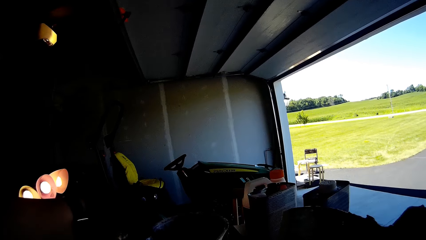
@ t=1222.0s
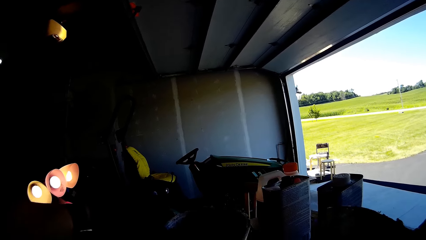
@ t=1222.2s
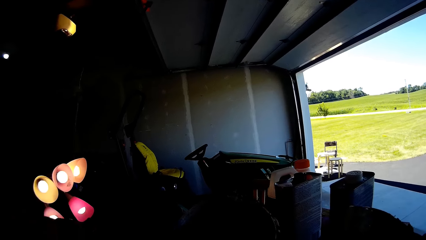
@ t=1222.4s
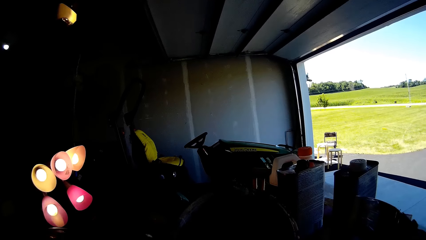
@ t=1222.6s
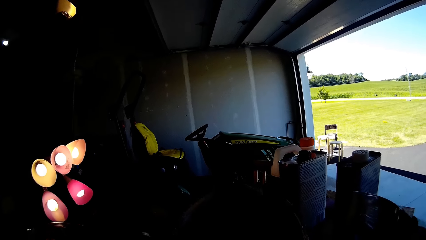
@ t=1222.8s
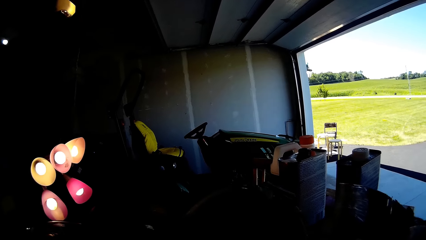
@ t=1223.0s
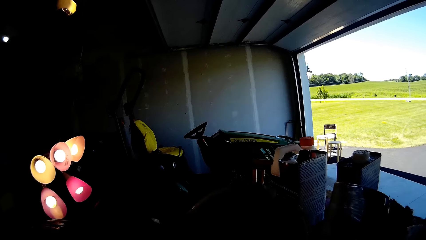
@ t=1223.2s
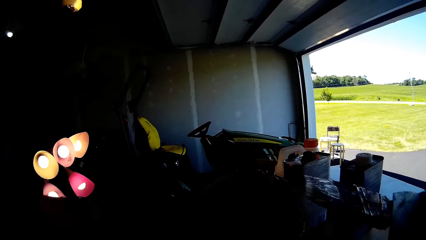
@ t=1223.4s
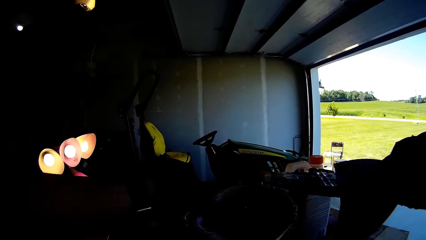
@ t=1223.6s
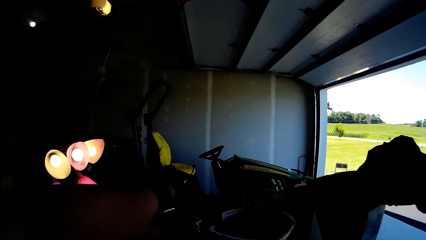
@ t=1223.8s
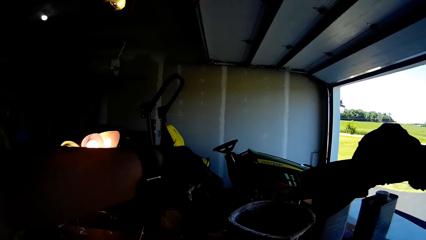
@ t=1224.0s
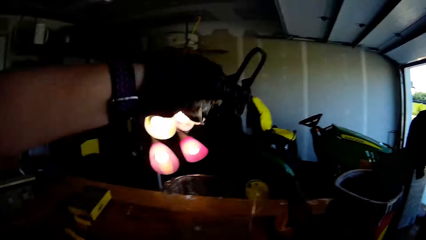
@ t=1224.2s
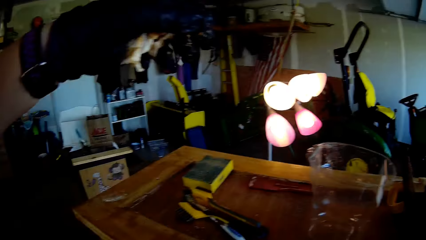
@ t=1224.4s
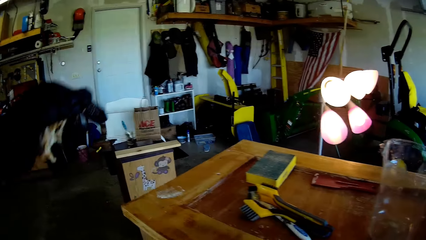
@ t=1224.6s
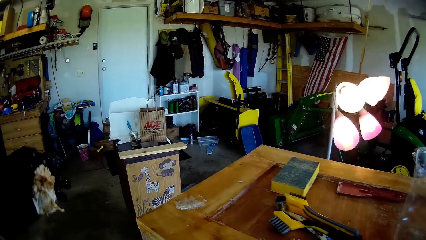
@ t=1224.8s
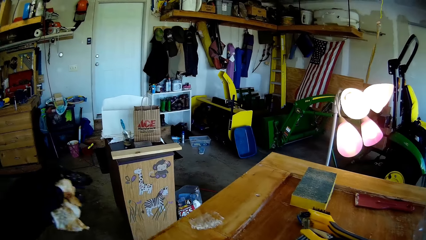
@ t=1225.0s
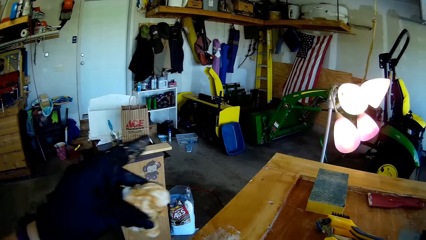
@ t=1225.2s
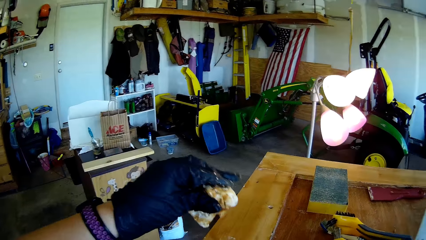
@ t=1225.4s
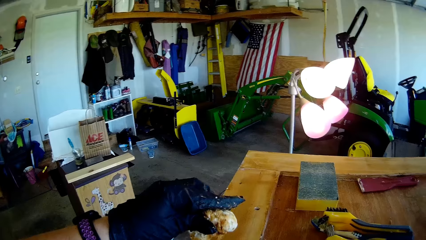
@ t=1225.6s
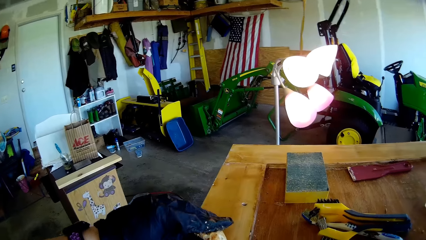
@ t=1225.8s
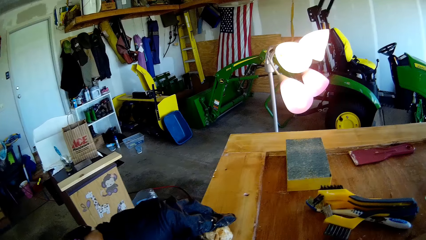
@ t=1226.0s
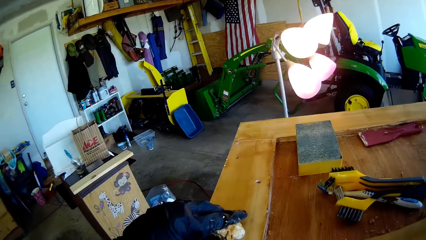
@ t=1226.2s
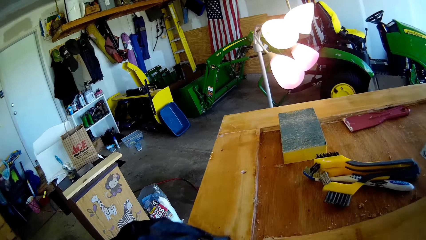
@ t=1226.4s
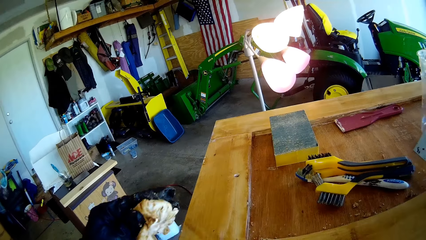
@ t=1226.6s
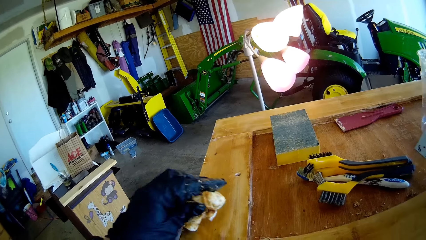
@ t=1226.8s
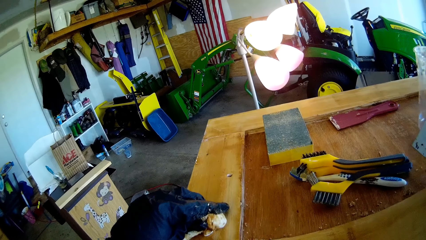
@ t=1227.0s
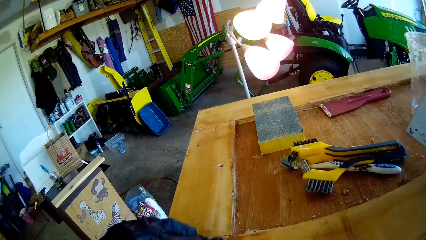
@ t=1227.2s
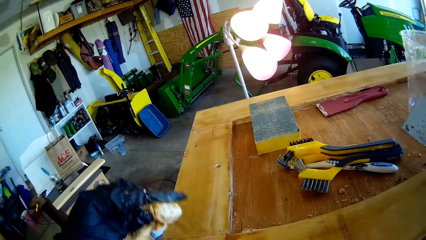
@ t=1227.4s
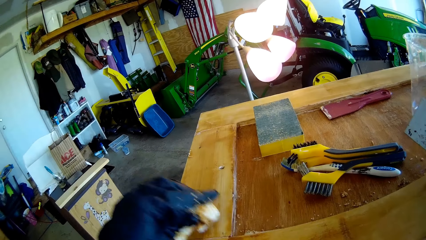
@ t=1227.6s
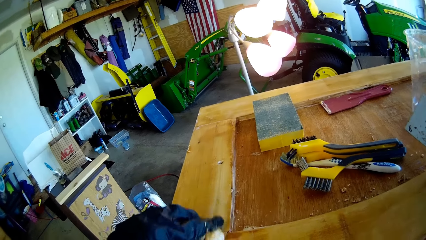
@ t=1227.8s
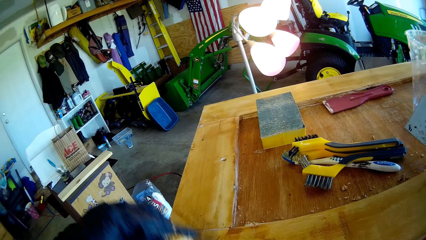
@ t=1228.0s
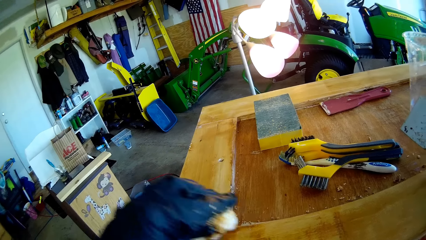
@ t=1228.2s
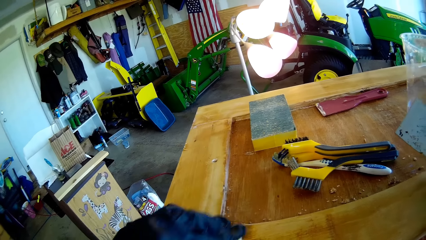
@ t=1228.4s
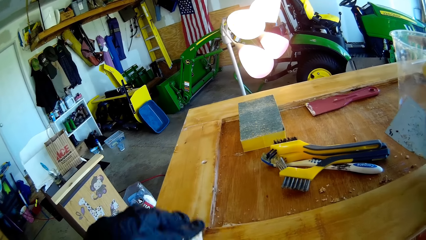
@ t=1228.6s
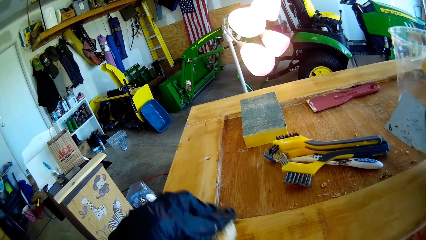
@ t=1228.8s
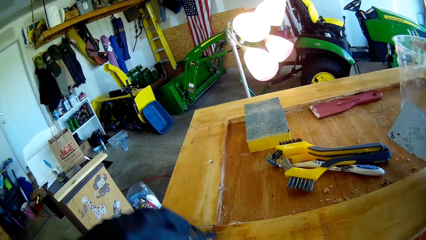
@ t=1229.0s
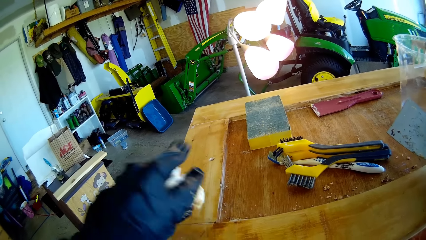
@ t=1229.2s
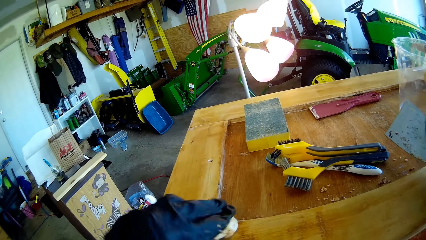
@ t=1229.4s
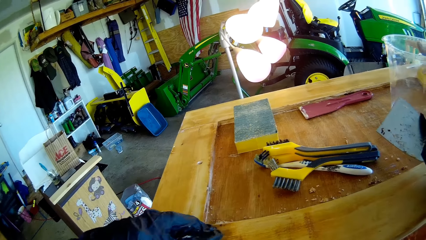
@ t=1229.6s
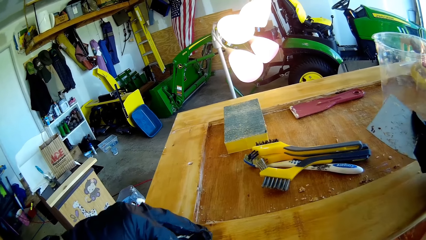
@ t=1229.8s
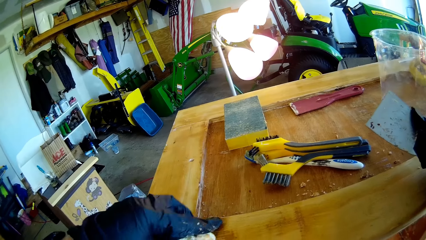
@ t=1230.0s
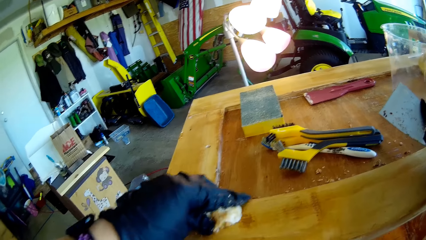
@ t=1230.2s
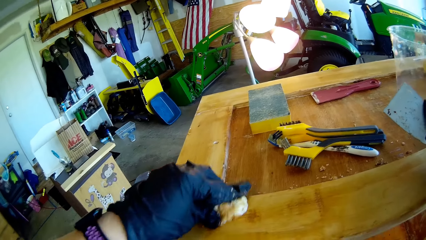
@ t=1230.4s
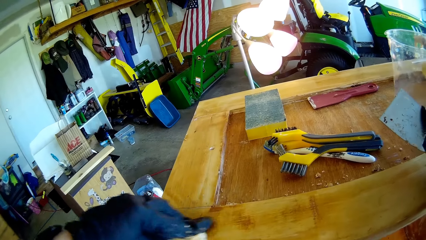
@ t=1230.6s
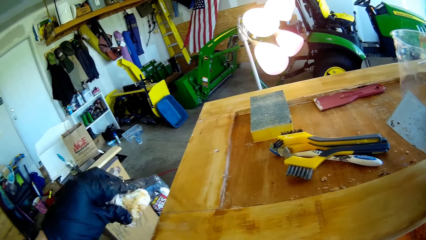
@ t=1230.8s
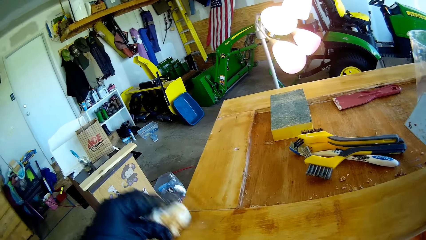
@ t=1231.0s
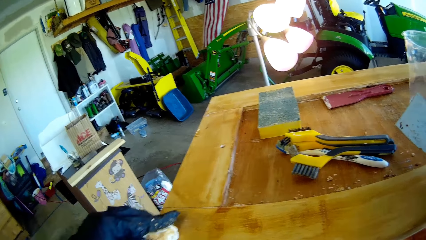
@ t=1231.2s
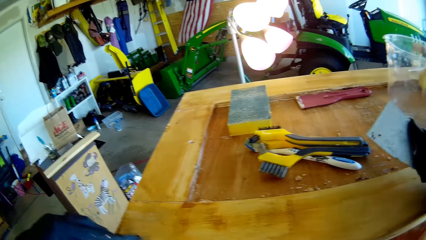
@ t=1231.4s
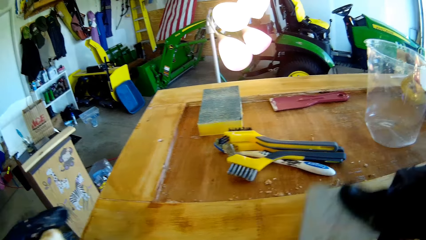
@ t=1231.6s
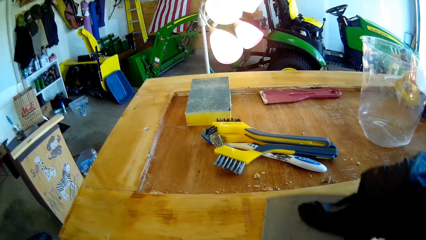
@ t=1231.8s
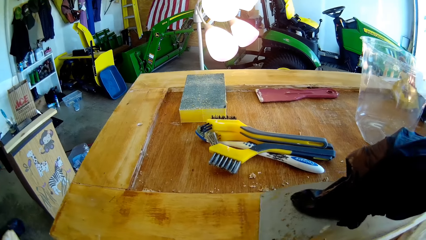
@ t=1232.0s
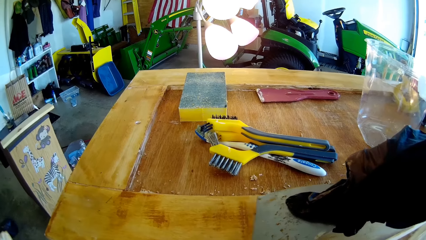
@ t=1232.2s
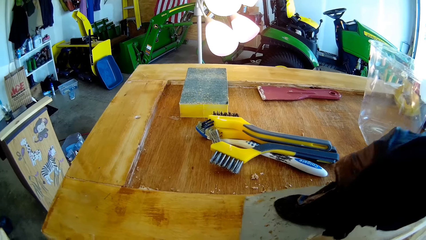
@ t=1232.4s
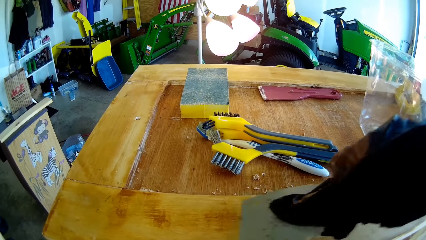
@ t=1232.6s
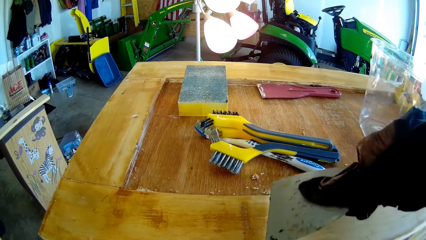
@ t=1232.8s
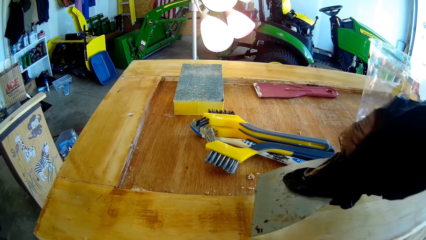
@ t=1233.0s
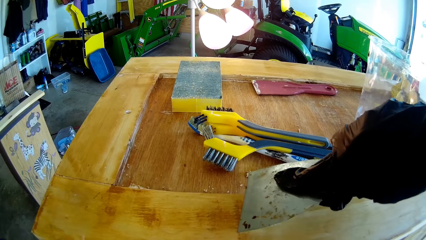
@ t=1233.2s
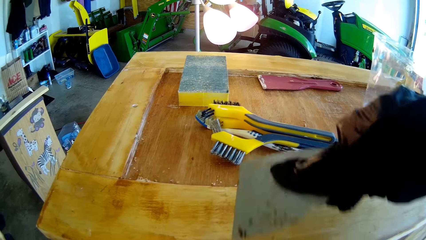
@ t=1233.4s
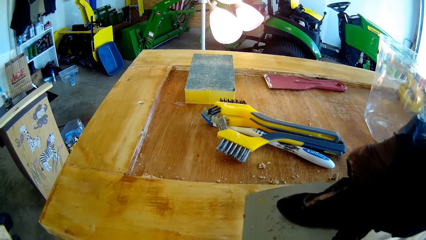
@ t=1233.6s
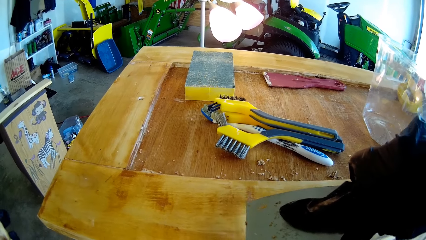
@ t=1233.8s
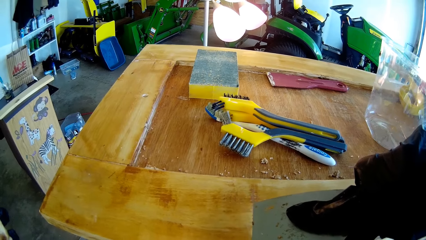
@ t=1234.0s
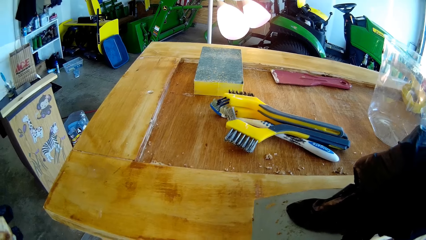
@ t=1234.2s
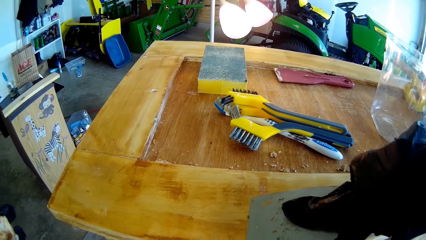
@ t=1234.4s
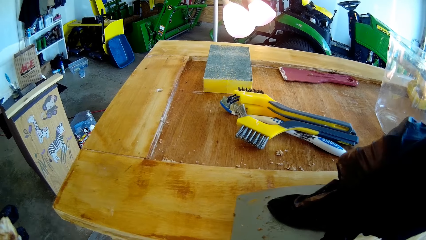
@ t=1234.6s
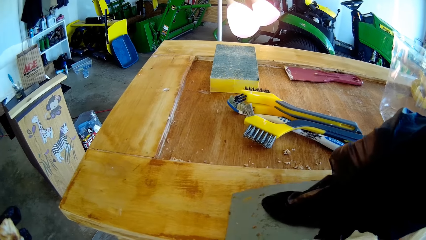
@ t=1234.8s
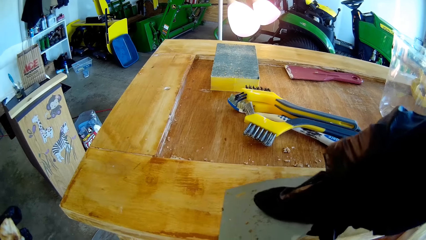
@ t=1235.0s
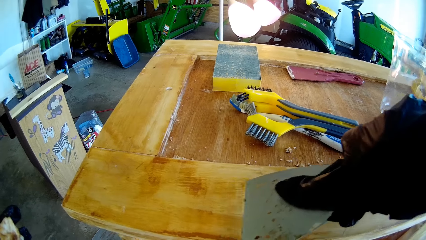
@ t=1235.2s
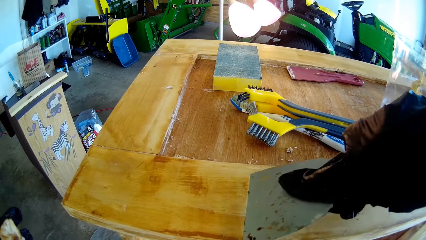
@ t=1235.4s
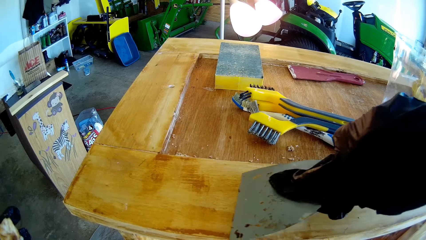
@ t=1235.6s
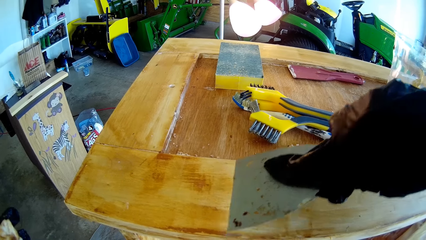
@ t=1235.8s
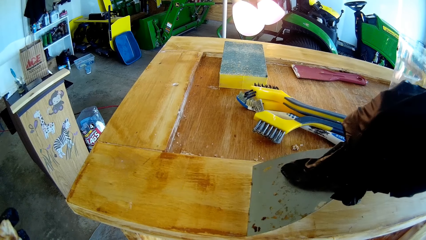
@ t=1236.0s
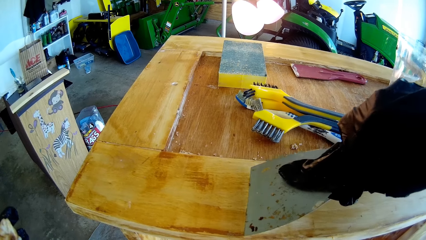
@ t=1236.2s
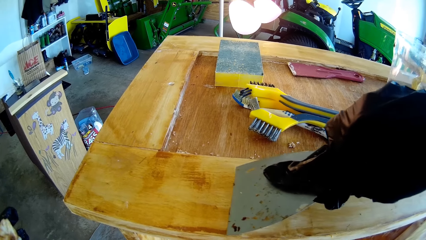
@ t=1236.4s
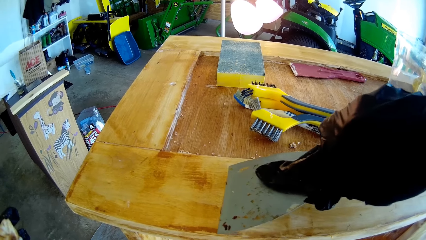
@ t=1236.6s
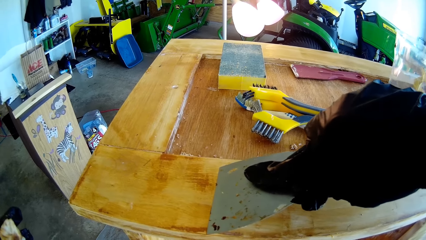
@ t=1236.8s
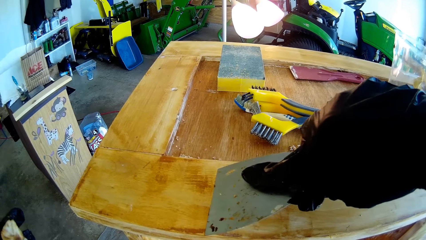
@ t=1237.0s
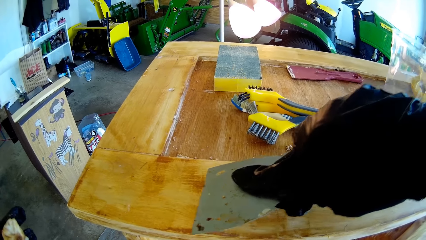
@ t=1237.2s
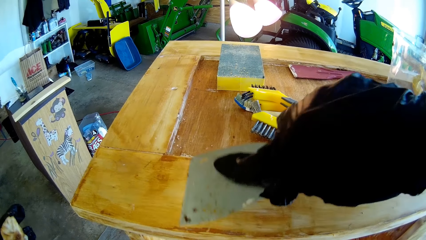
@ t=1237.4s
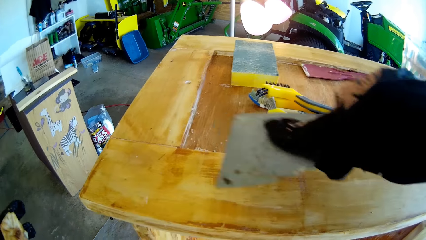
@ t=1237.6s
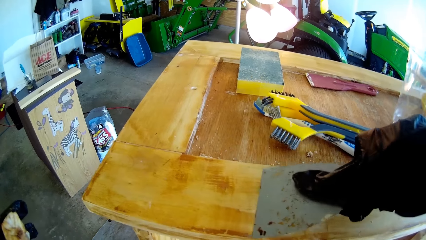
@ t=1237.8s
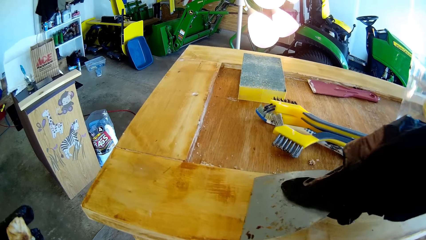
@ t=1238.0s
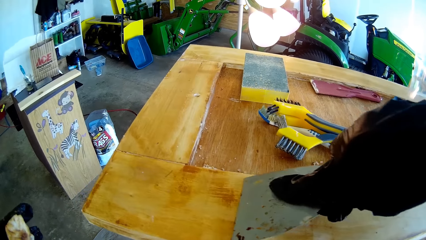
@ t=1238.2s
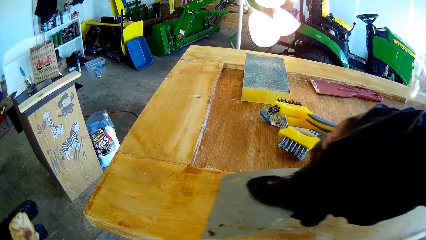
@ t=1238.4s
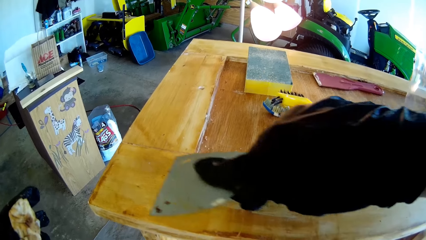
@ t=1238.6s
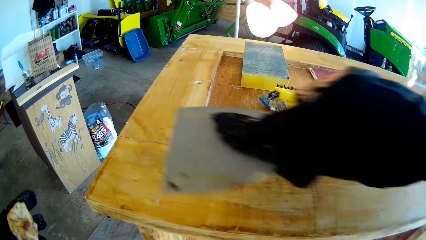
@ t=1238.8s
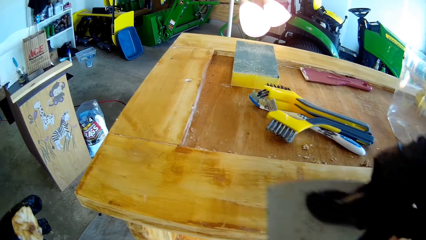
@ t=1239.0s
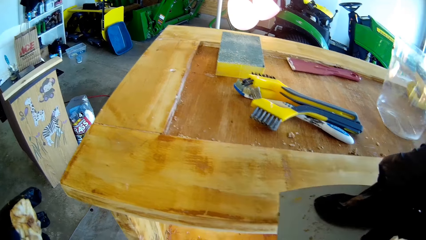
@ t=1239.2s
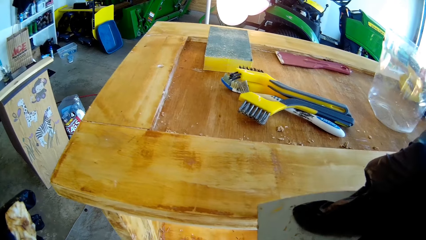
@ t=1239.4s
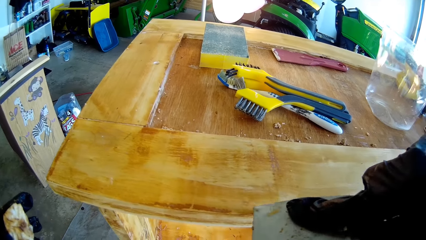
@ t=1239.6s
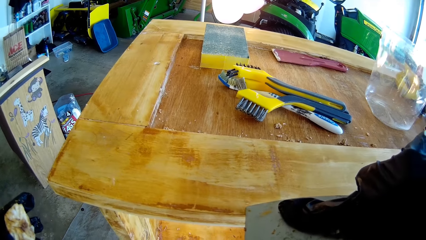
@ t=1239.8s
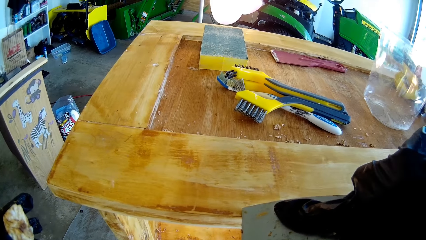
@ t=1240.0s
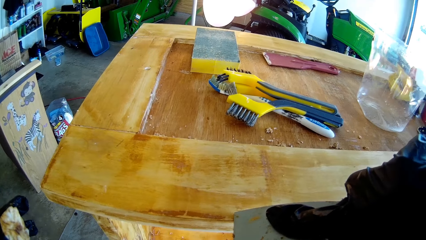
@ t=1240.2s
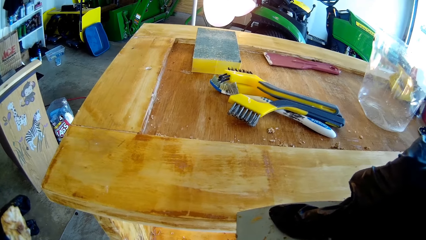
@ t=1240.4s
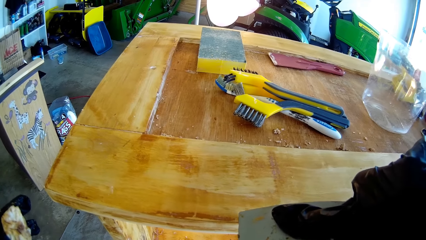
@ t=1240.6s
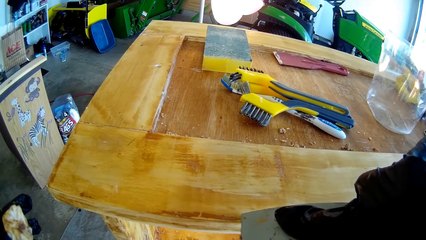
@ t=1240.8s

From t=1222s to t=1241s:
The camera wearer picks up a paint gallon. They put the brush inside the paint gallon. They wipe the wood with a cloth. They shave the wood with a wood chisel.
